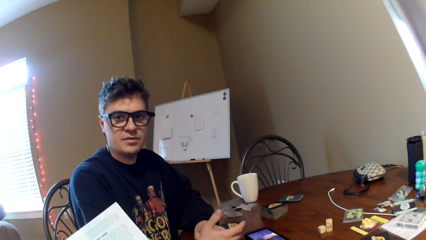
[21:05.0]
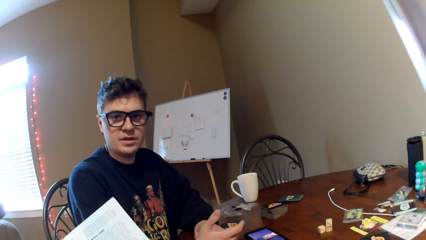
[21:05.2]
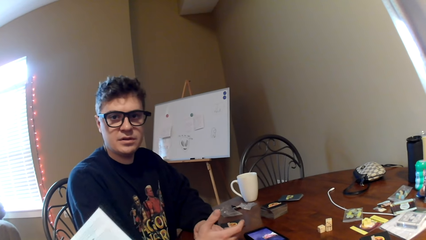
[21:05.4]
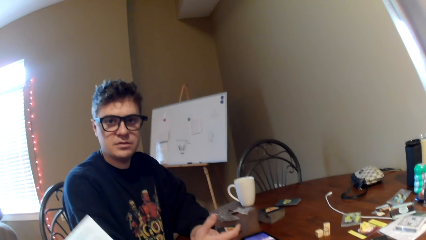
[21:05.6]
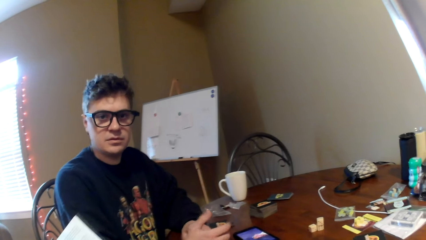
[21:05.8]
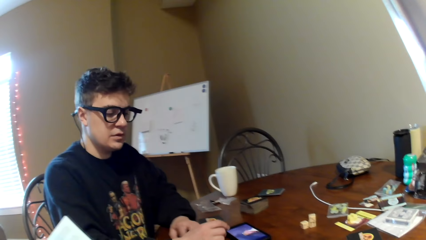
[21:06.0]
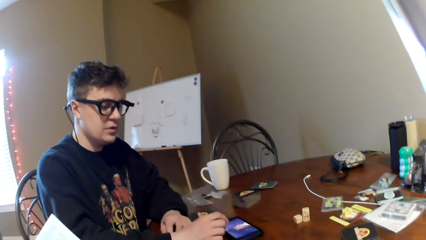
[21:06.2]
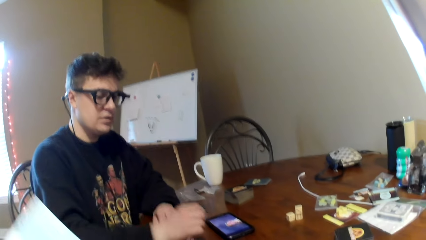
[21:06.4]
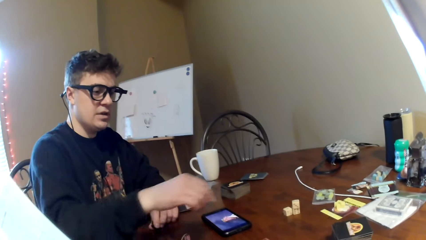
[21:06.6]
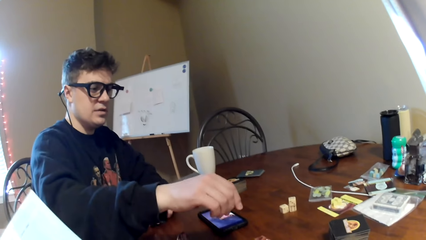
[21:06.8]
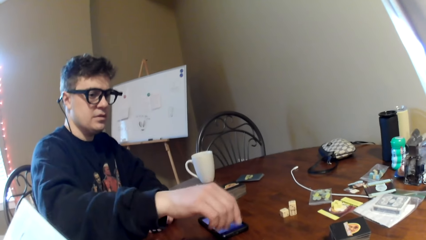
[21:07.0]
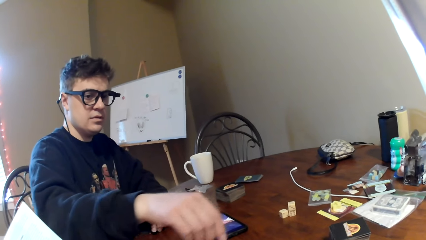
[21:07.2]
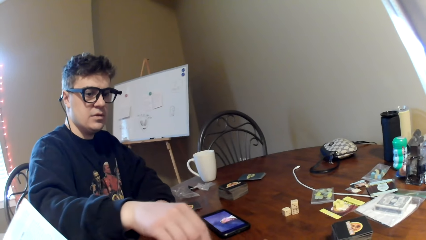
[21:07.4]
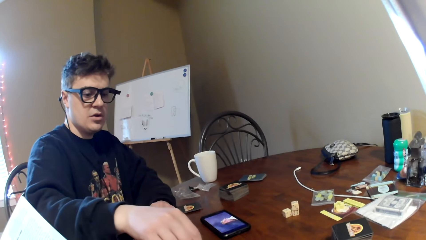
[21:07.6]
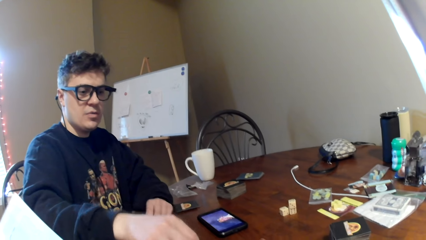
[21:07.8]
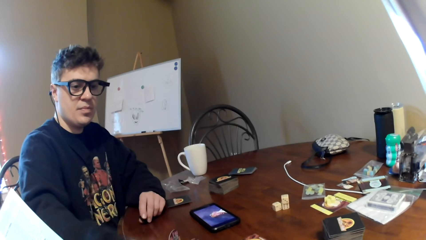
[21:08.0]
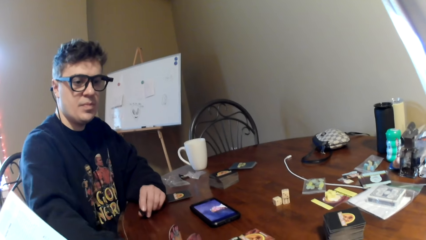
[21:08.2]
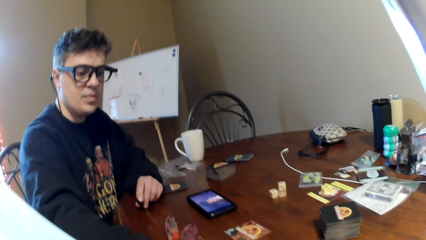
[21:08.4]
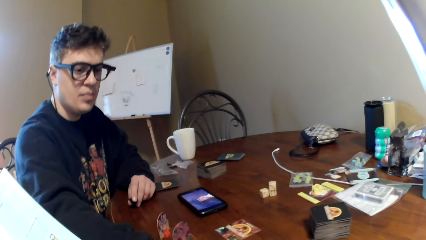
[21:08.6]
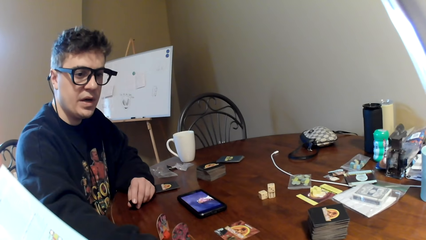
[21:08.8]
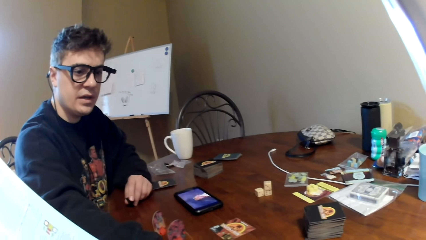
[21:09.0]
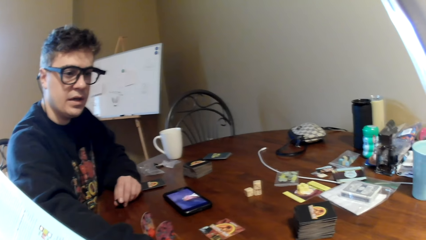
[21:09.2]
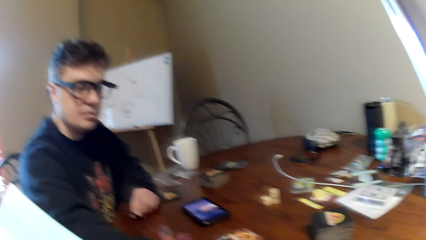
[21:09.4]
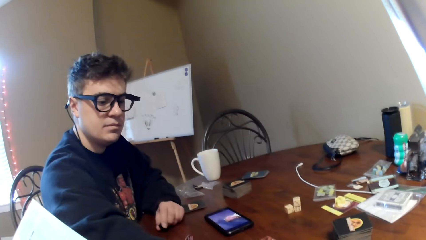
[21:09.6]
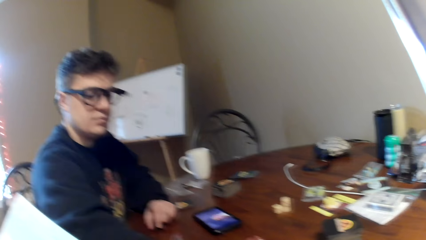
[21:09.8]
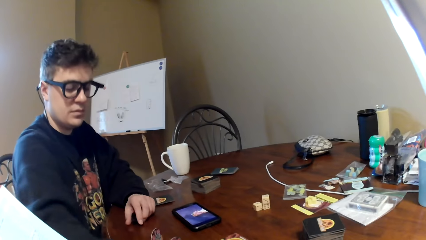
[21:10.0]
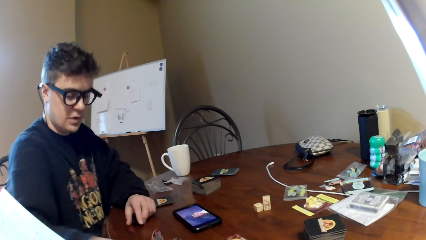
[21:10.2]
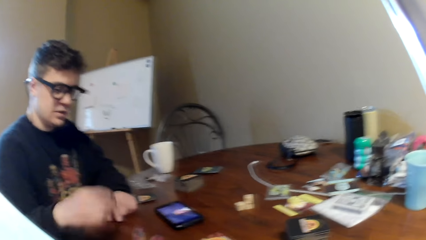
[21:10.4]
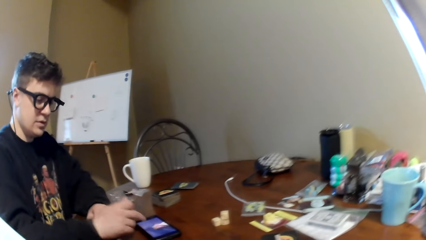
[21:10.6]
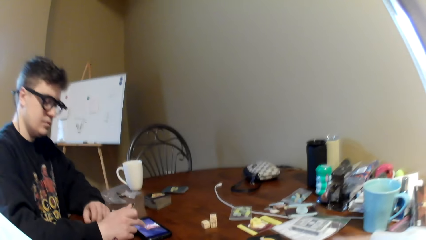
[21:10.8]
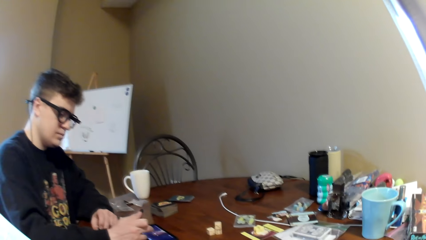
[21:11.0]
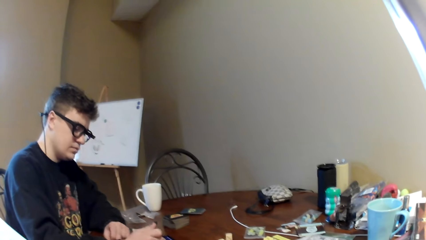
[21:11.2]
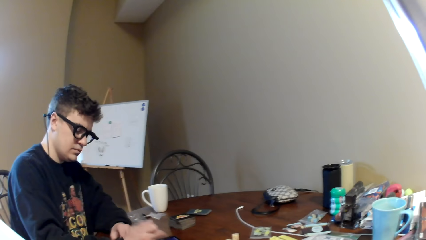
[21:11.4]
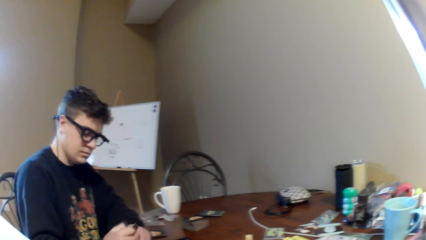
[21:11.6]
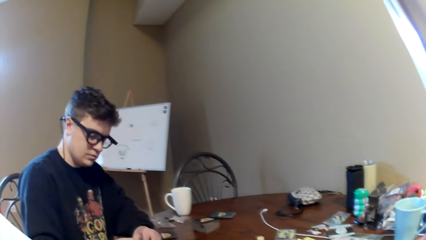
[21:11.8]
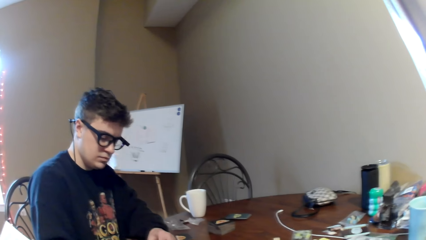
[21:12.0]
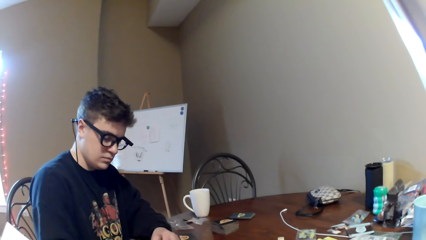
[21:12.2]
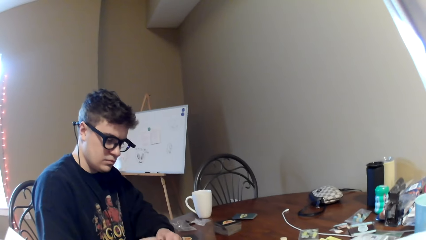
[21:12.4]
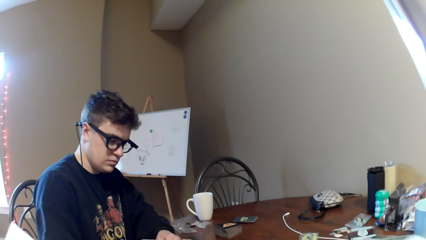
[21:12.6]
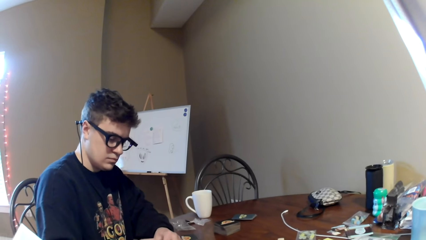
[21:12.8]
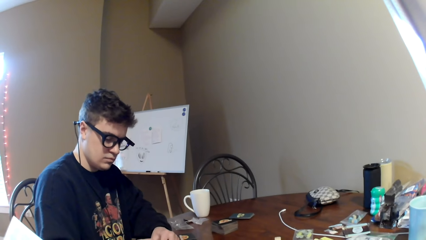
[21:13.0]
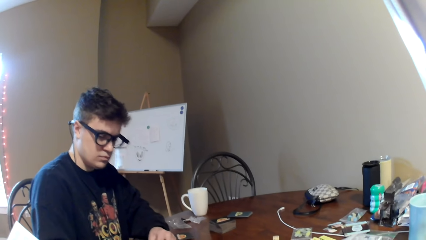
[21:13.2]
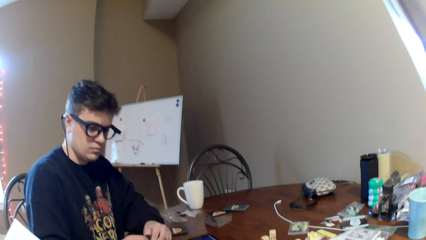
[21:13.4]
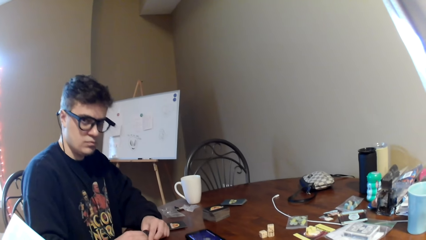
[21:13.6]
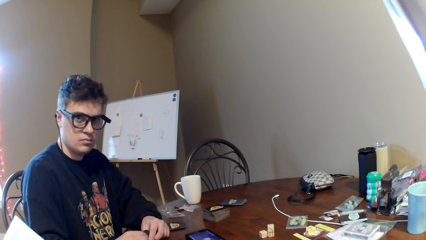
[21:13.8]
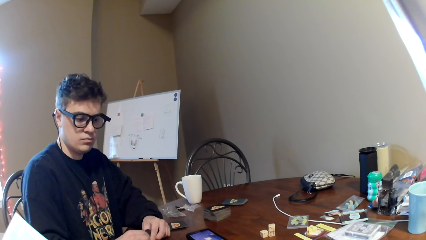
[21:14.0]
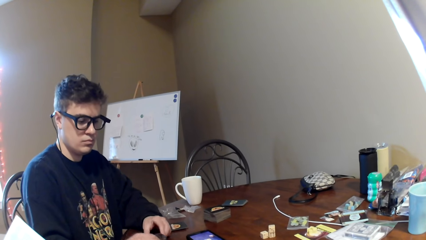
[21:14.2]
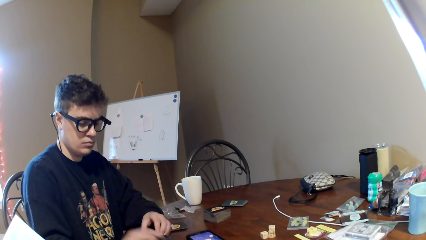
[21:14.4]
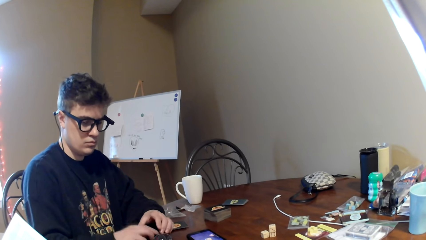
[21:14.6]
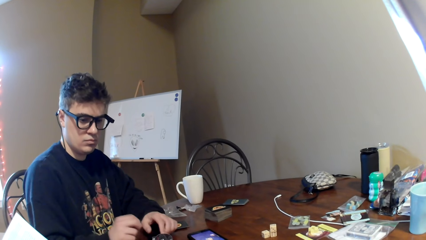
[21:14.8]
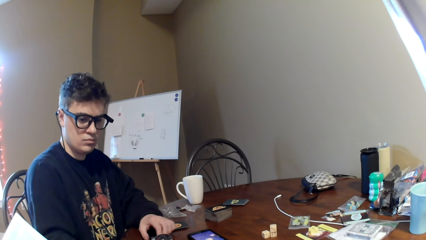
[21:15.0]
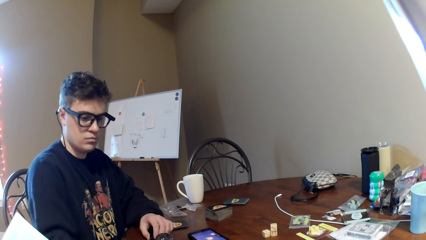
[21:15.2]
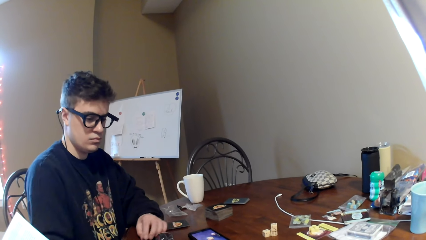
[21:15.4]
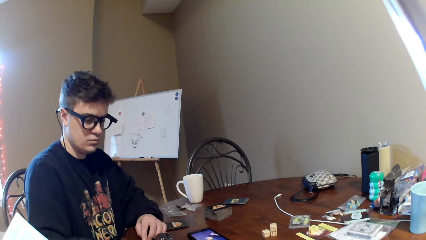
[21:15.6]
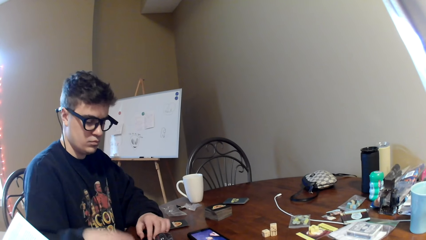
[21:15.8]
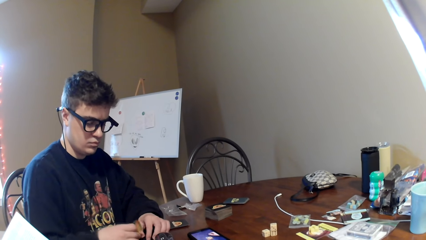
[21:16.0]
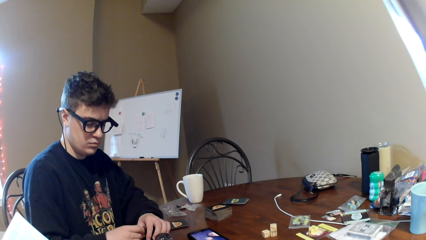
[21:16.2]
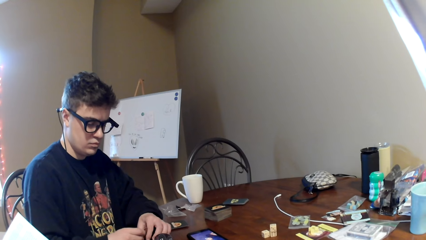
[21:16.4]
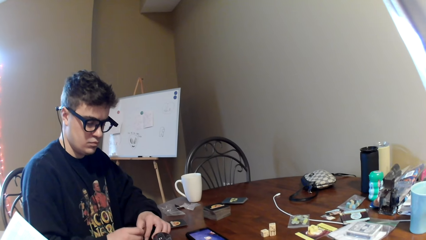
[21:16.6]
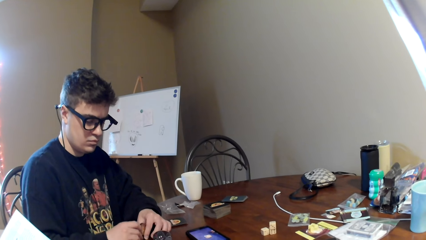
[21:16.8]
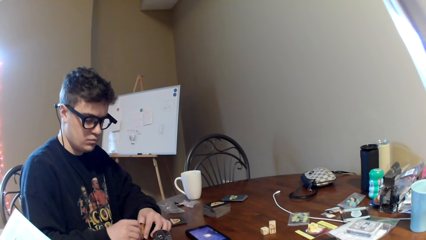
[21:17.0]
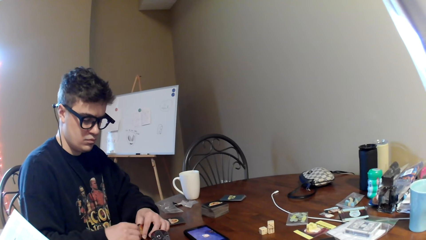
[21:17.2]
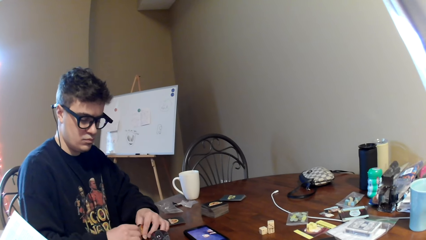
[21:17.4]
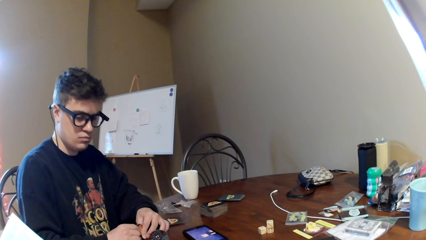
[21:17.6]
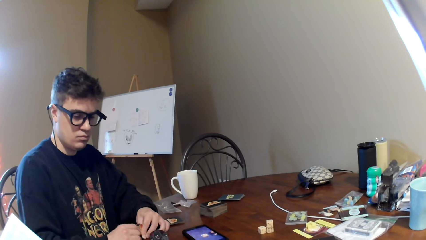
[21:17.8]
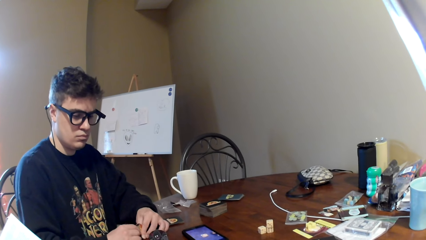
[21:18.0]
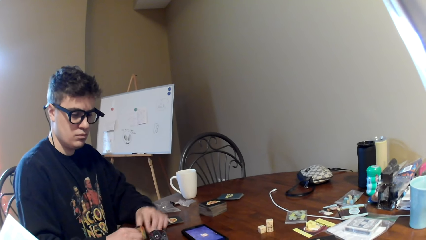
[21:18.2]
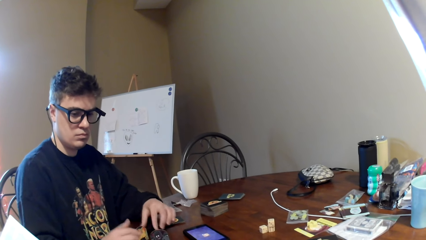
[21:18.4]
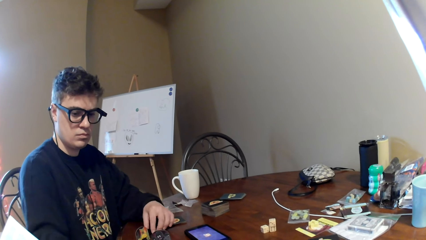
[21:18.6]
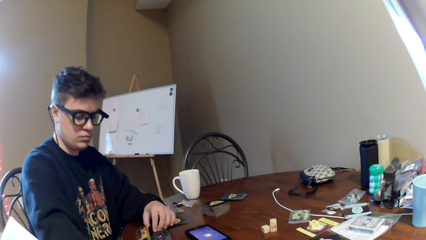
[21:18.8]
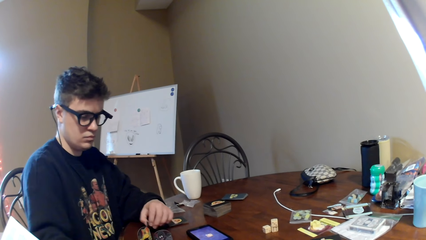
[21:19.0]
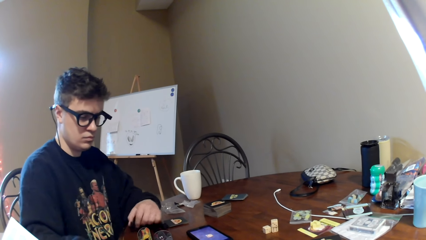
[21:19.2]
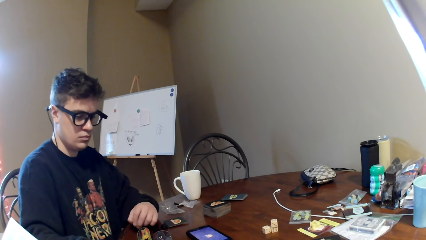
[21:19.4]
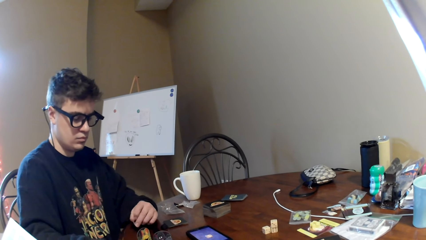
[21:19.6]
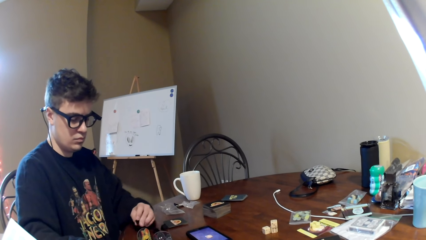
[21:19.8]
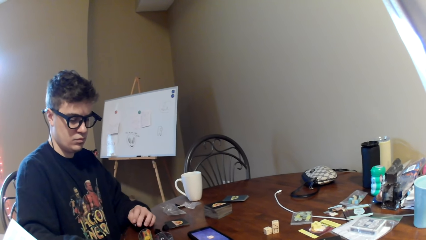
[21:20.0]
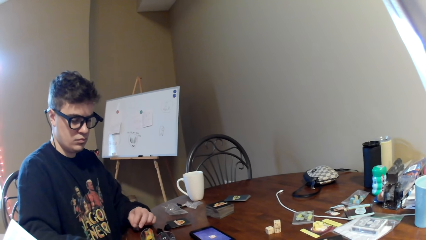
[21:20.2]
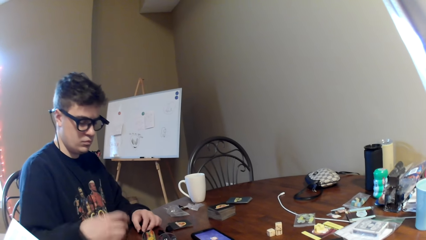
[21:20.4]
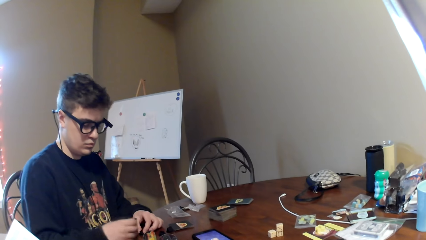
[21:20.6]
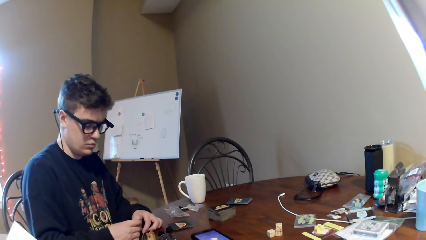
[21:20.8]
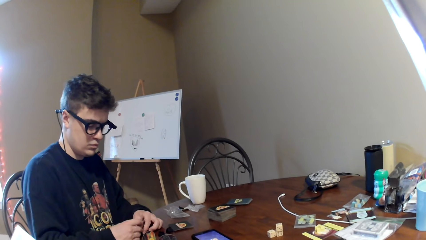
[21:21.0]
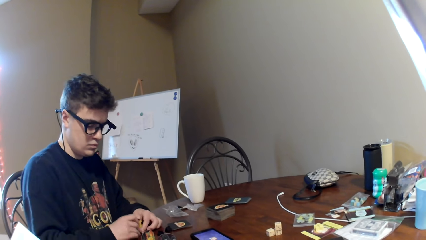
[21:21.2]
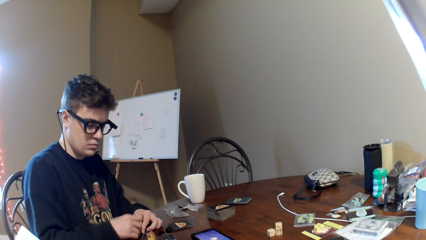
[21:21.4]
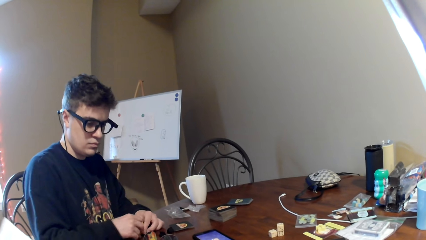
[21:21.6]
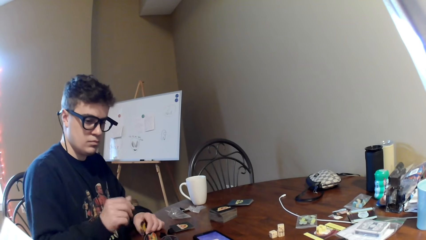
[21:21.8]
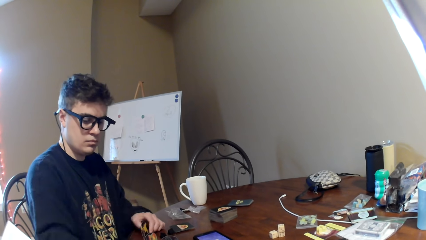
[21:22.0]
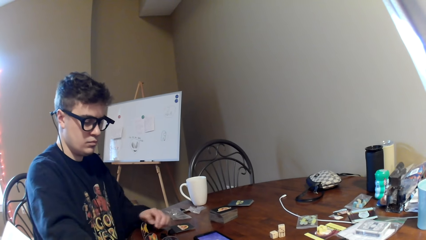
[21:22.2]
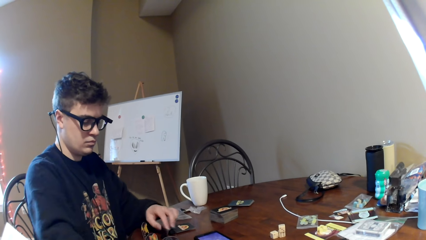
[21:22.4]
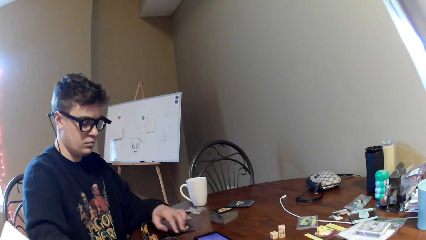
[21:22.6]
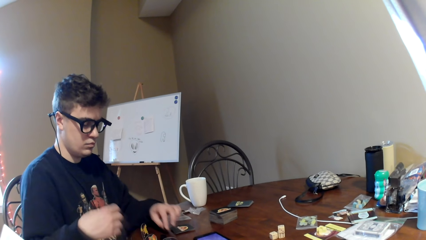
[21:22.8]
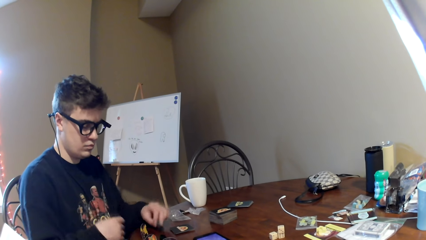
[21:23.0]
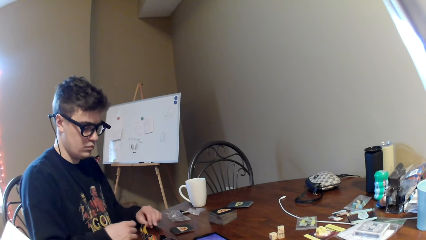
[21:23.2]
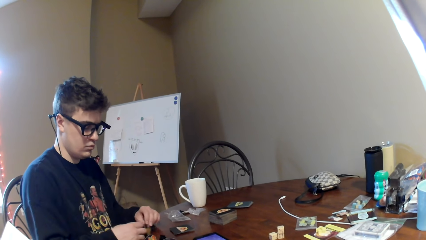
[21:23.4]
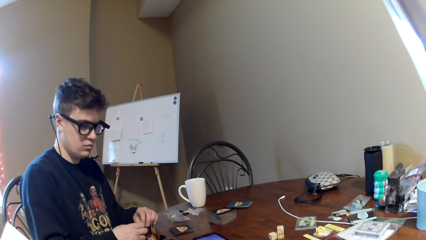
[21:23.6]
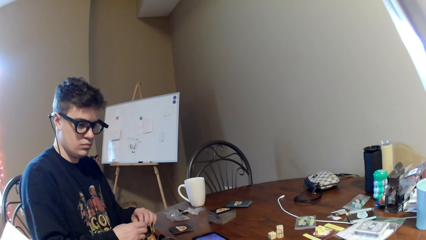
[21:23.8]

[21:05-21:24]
A man gestures with his hands. The man lifts the right hand. The man moves his hand over the table and converses with the camera wearer. The man operates a phone. The camera wearer reads a magazine. The man lifts the poker chips and fixes the poker chips. The man holds the game pieces. The camera wearer reads the magazine. The man lifts the poker chips, fixes the poker chips and moves both hands. The man moves the game pieces.
